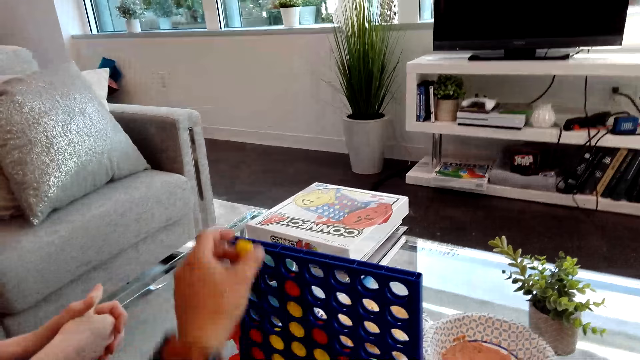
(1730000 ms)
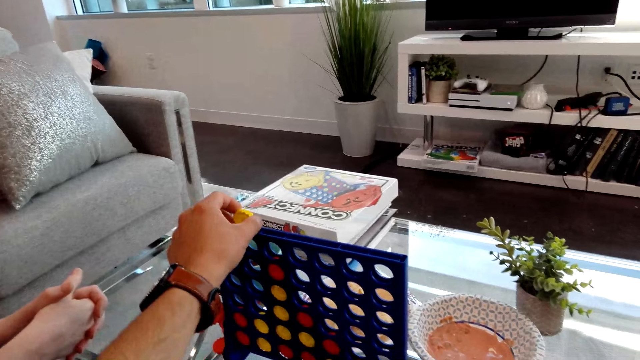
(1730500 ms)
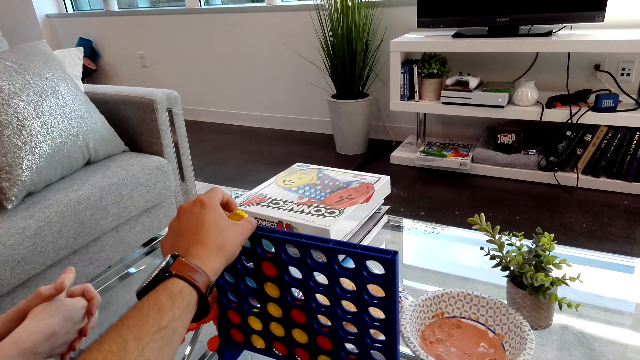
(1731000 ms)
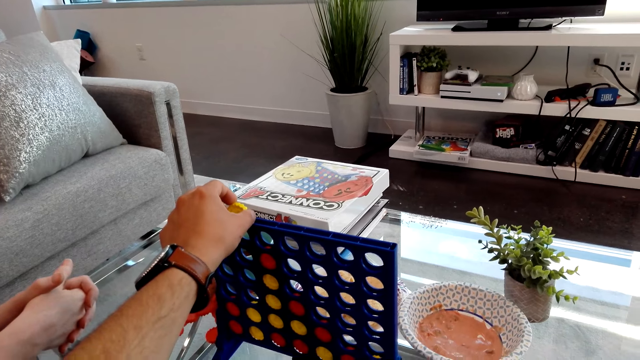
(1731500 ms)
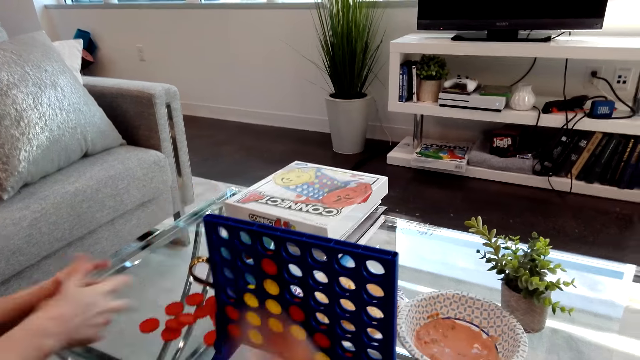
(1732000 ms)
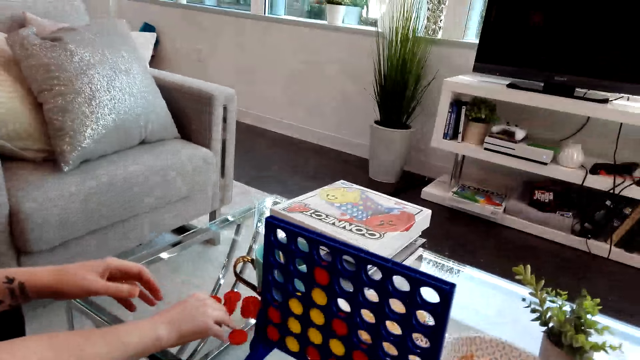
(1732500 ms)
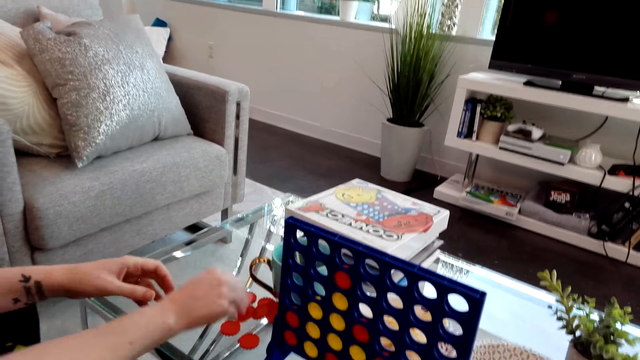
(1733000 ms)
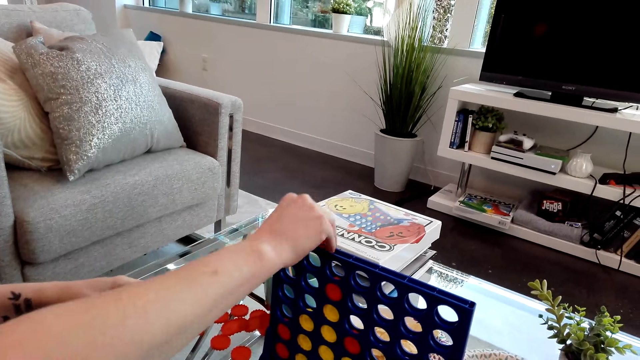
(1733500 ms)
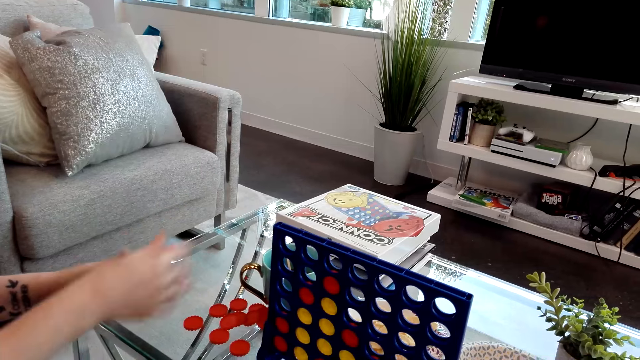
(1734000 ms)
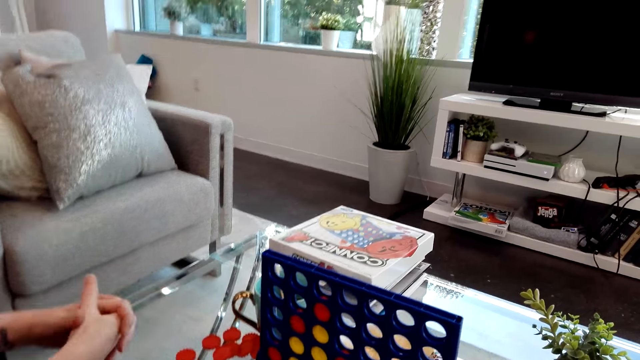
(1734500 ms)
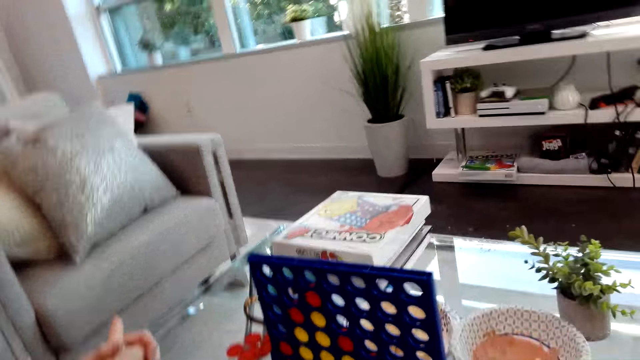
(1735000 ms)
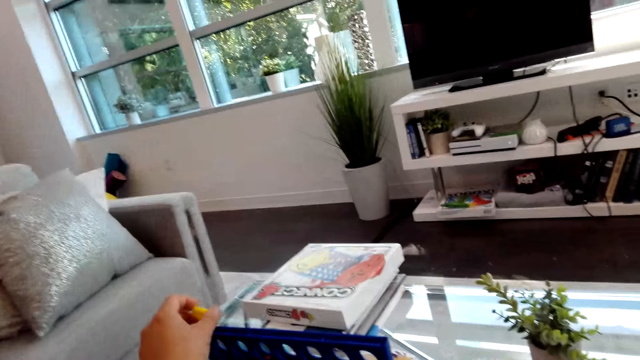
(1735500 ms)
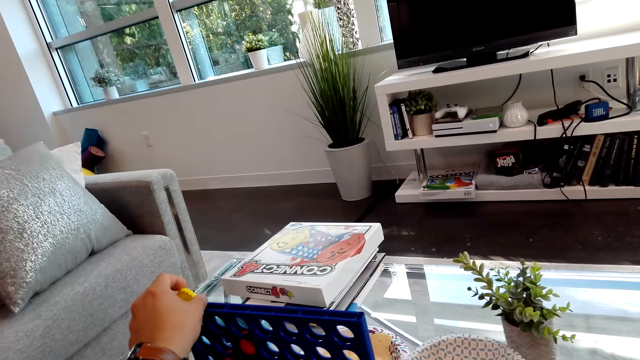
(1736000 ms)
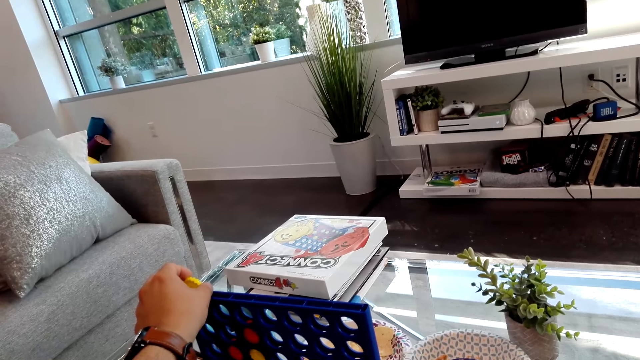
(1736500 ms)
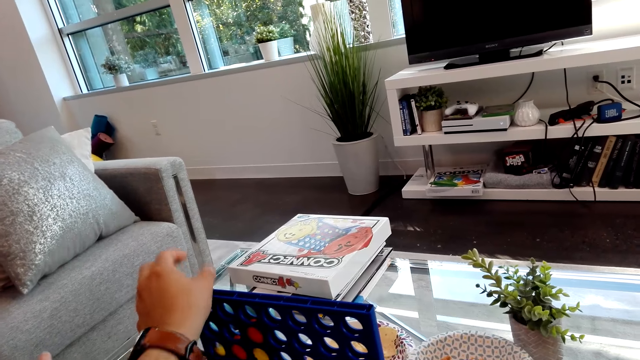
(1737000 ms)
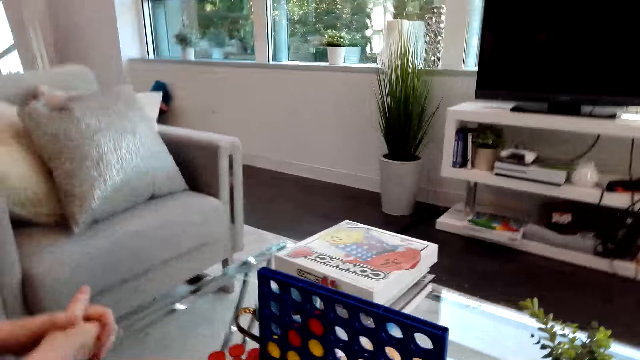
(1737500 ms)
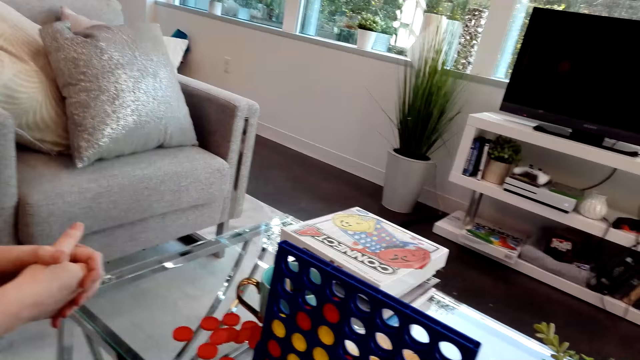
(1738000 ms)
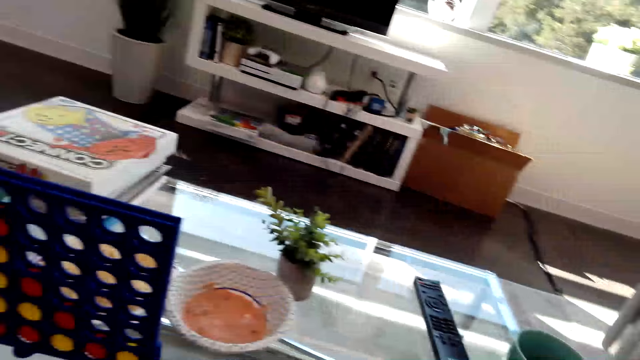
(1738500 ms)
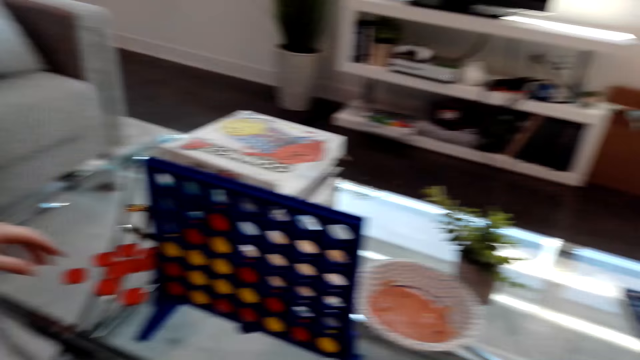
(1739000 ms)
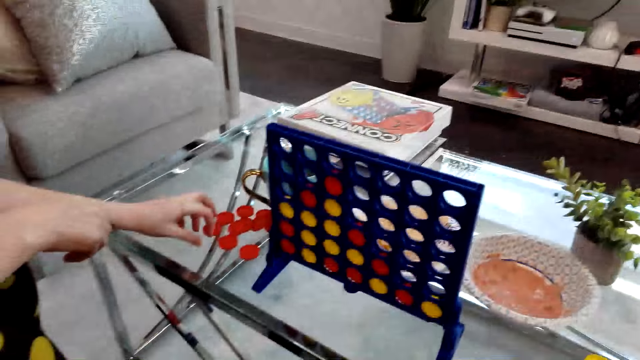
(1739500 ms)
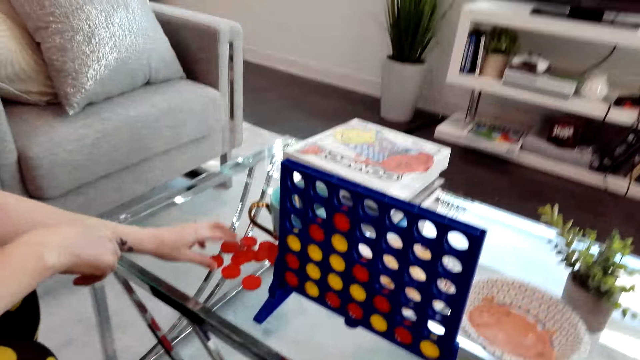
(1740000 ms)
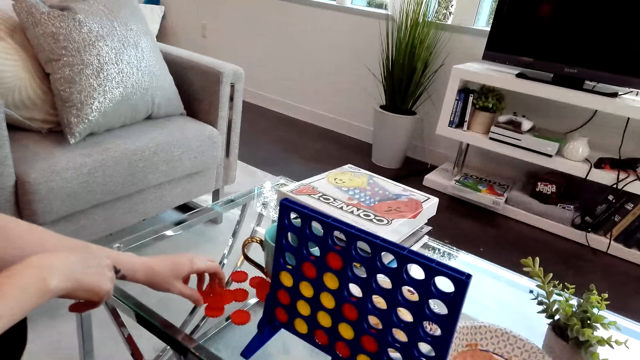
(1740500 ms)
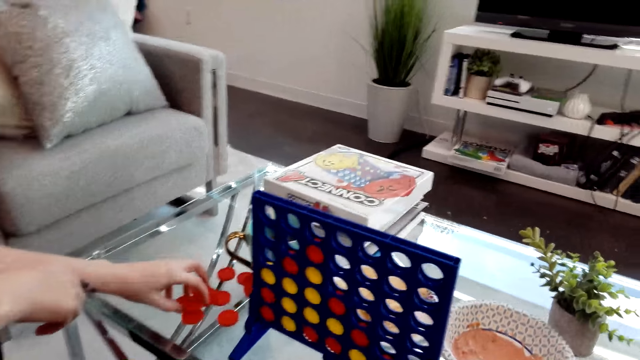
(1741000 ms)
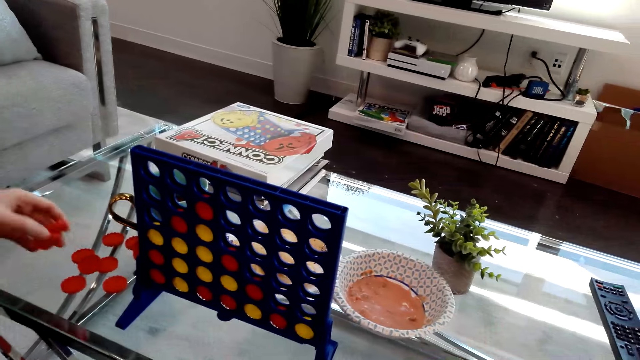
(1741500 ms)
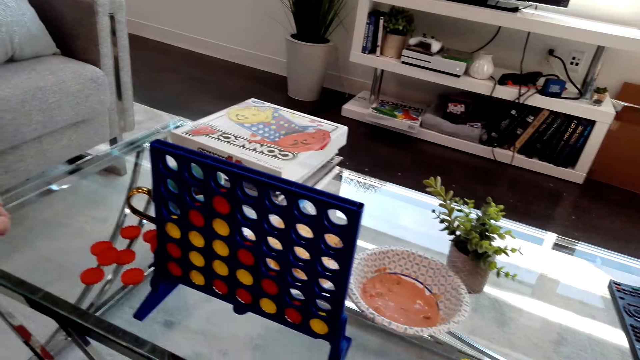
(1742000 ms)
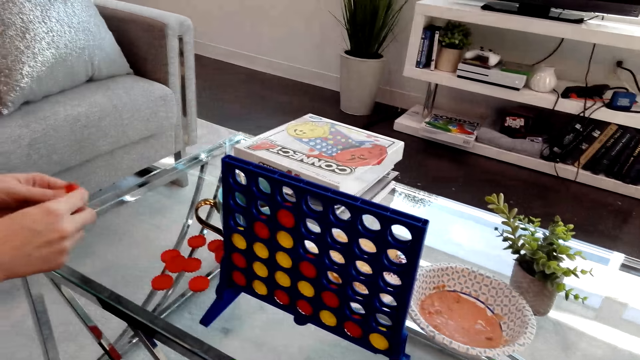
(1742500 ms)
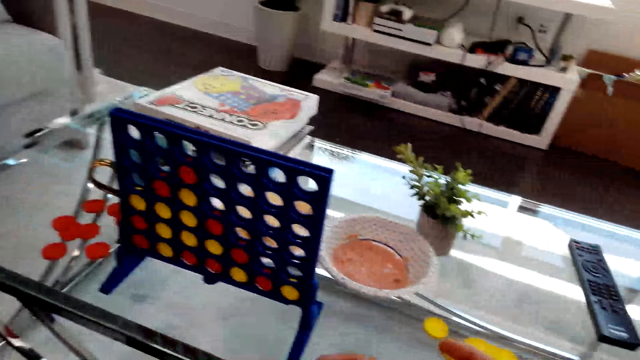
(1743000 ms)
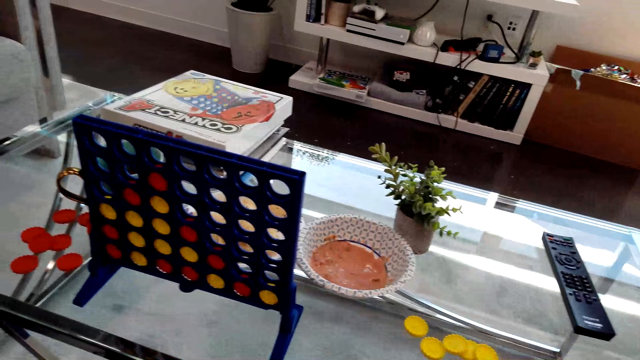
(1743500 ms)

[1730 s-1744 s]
The camera wearer drops Connect 4 game coins on the board. A person picks Connect 4 game coins from the box and drops Connect 4 game coins on the board. The camera wearer drops Connect 4 game coins on the board. The person picks Connect 4 game coins from the box.

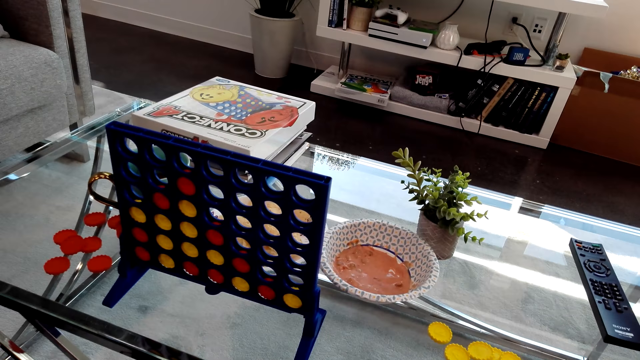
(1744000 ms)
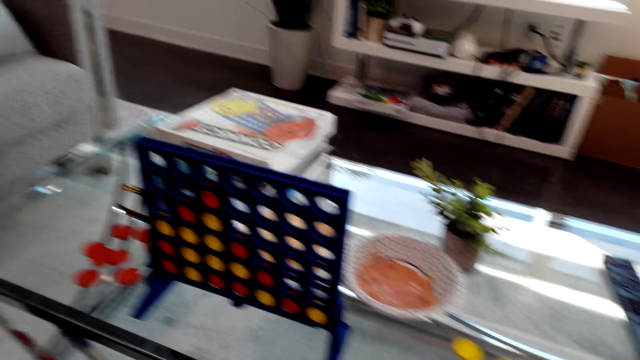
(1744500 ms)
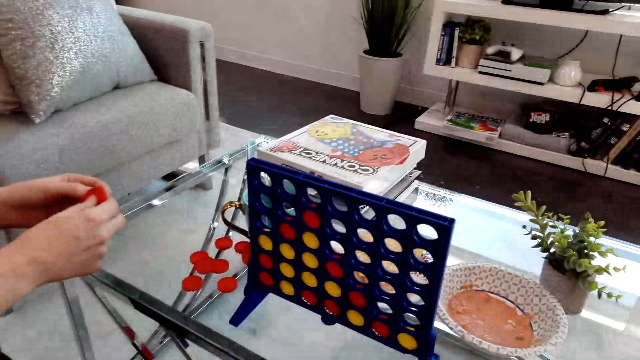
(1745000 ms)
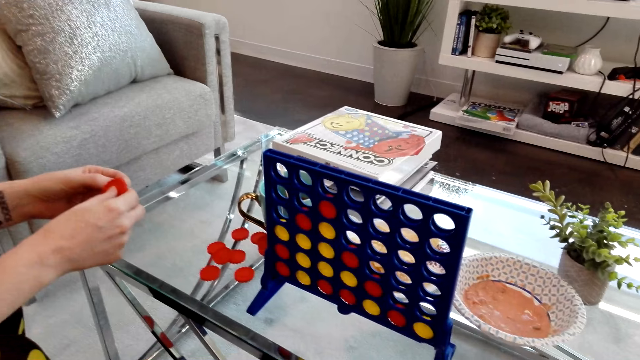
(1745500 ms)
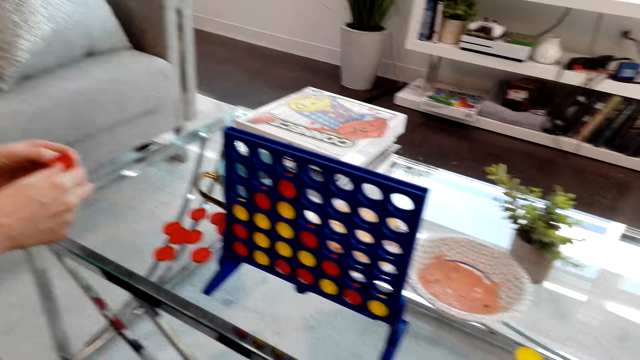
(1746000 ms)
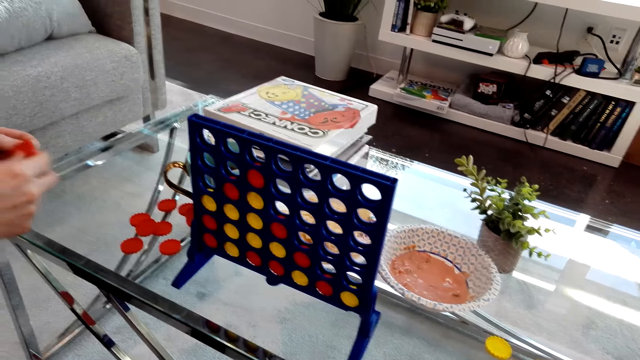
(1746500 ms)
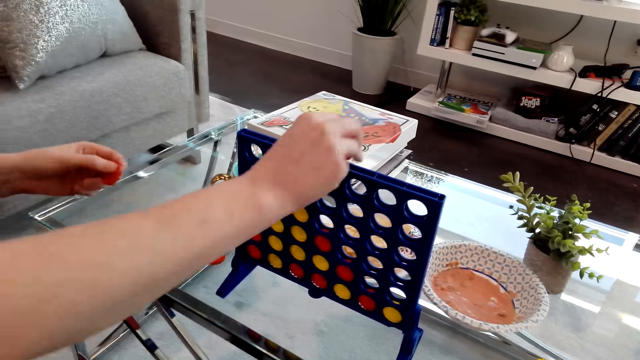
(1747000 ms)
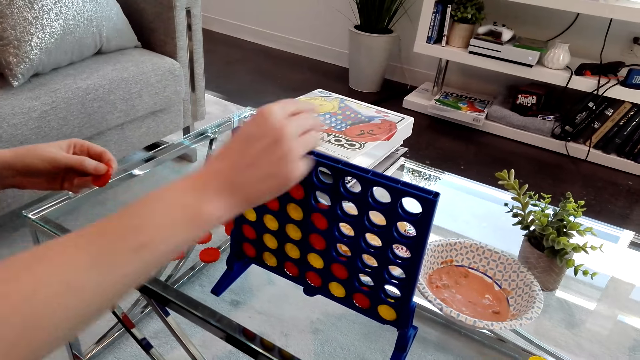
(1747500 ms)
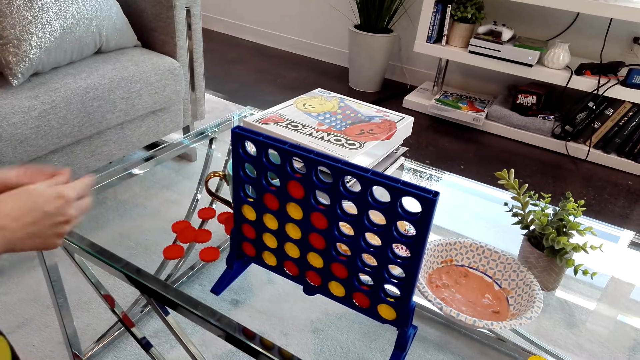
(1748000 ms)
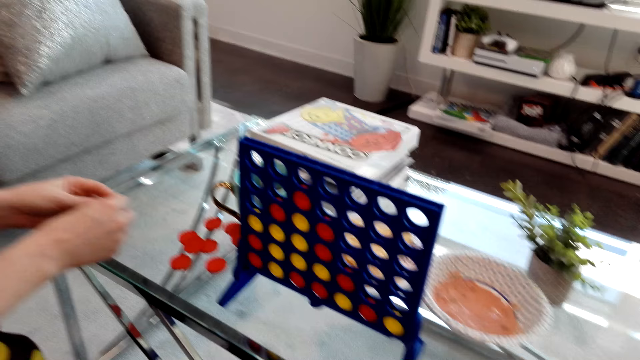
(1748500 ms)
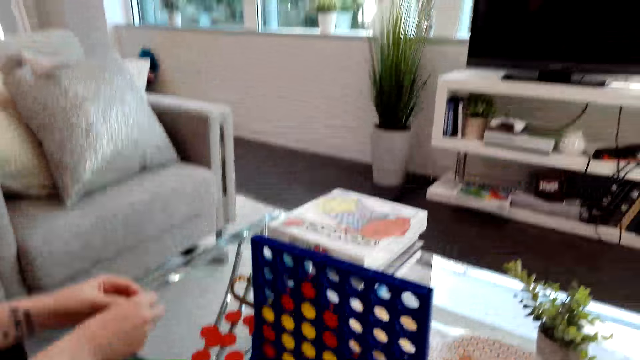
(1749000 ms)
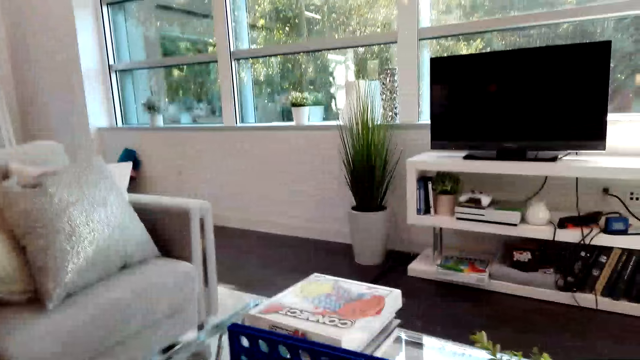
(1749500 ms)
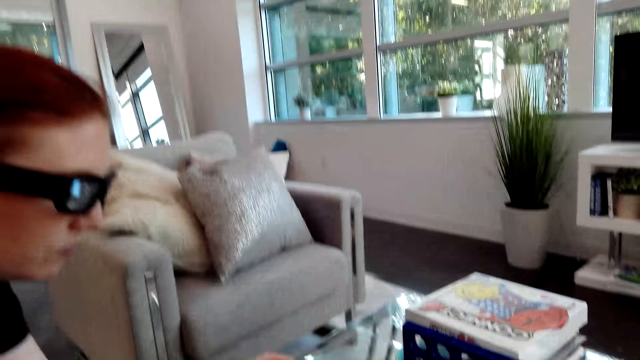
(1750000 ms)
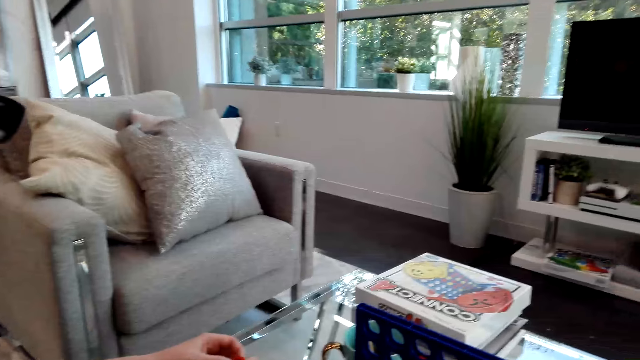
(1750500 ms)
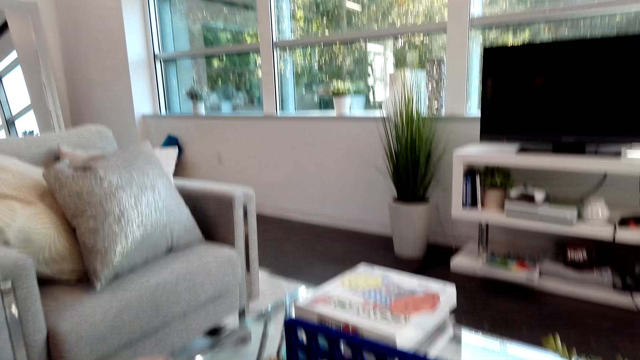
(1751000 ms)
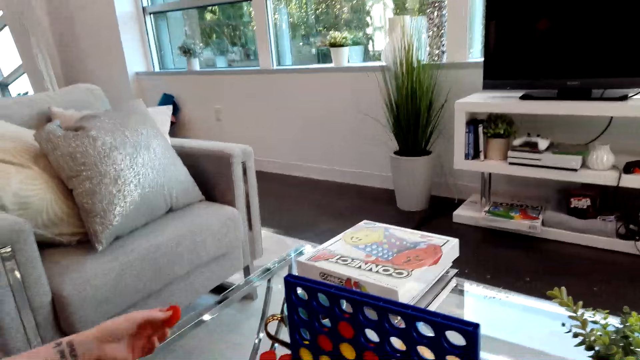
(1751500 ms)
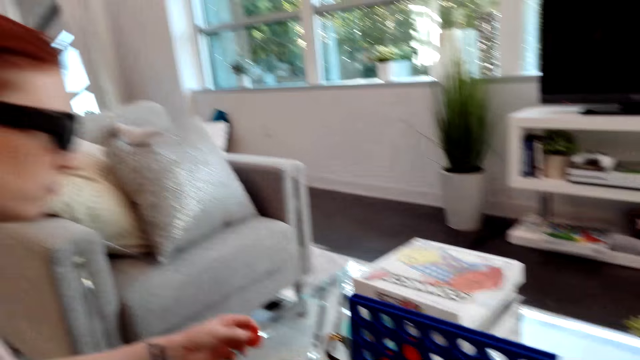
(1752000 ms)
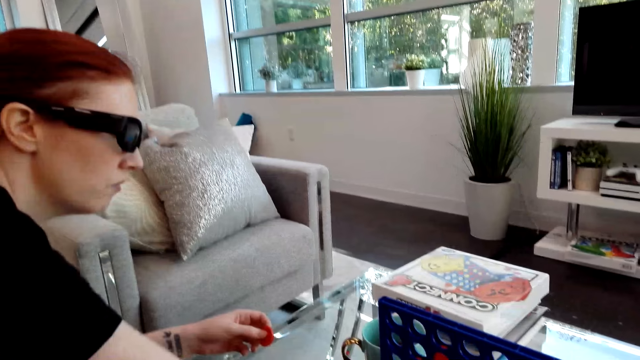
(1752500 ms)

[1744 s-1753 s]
A lady holds a Connect 4 game coin. The lady drops Connect 4 game coins on the board.
